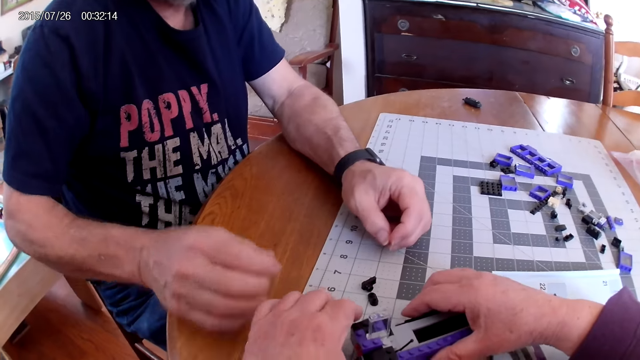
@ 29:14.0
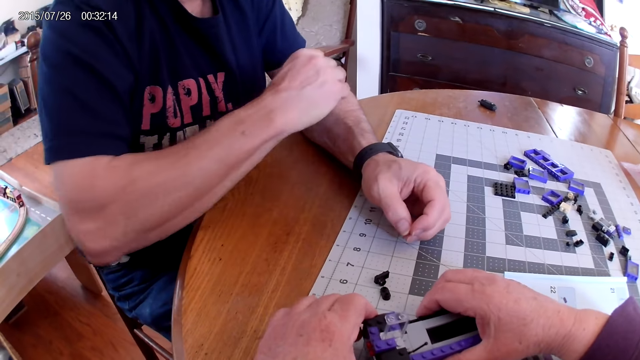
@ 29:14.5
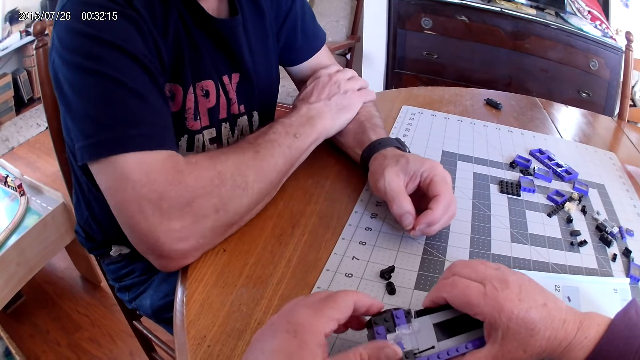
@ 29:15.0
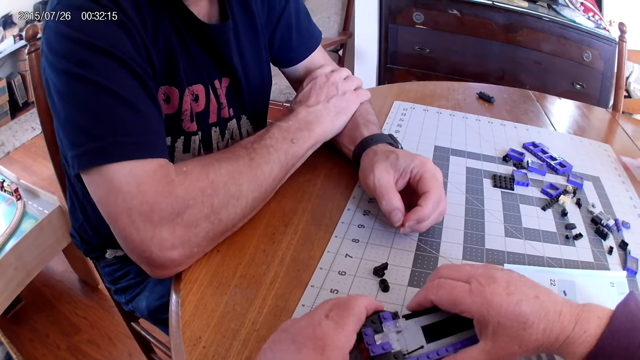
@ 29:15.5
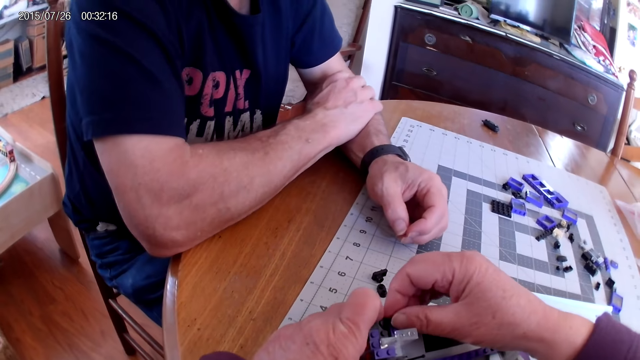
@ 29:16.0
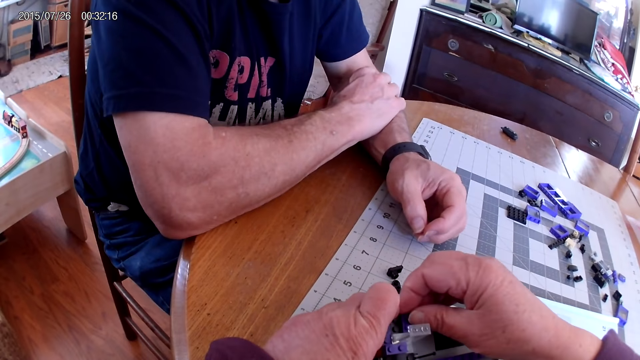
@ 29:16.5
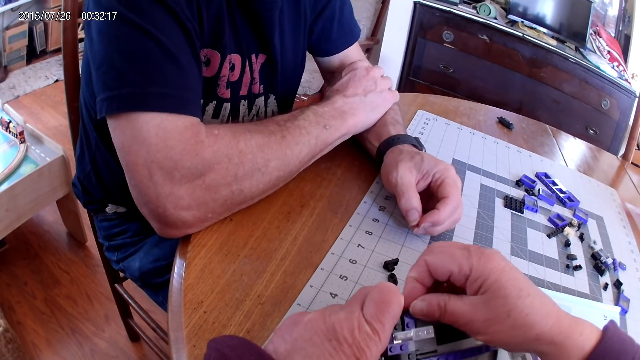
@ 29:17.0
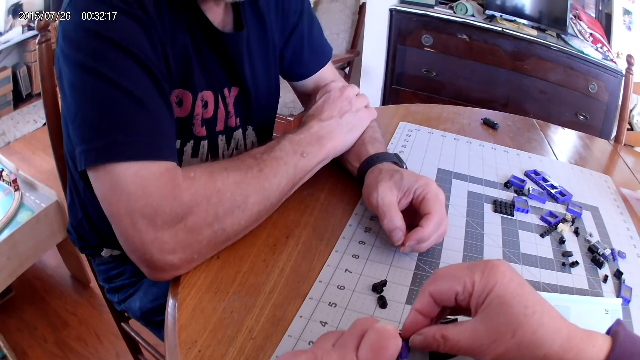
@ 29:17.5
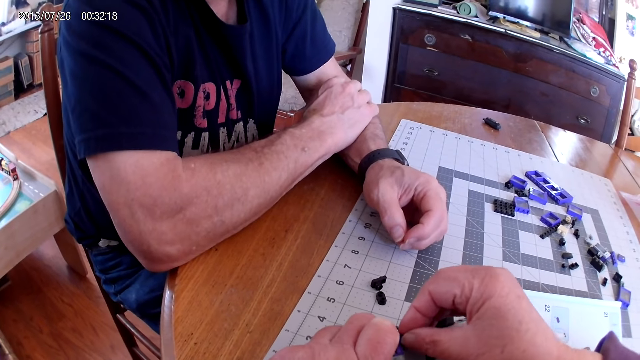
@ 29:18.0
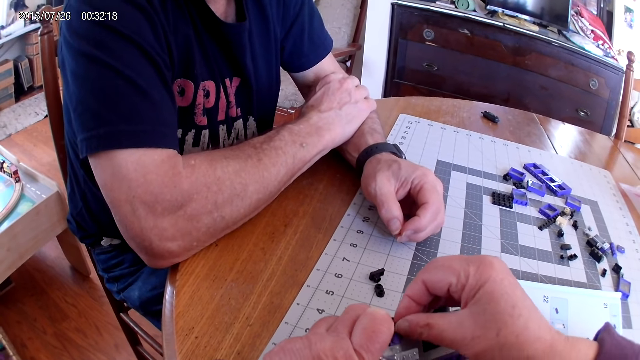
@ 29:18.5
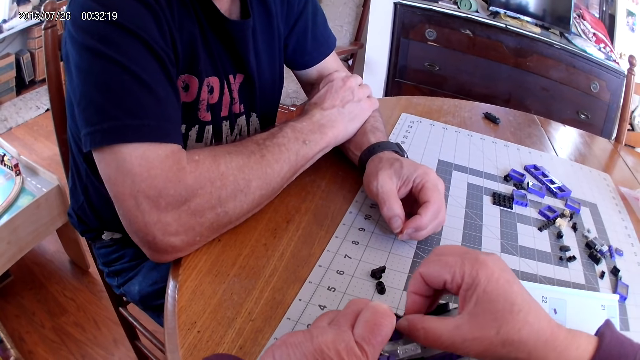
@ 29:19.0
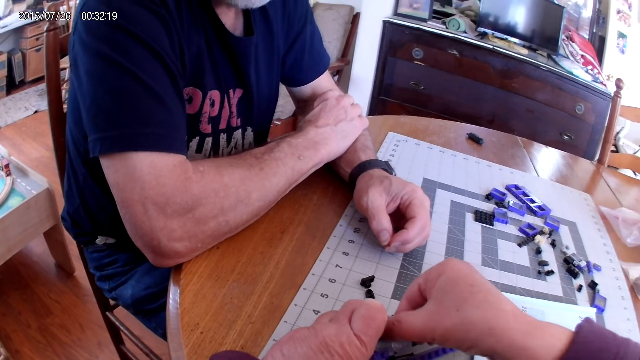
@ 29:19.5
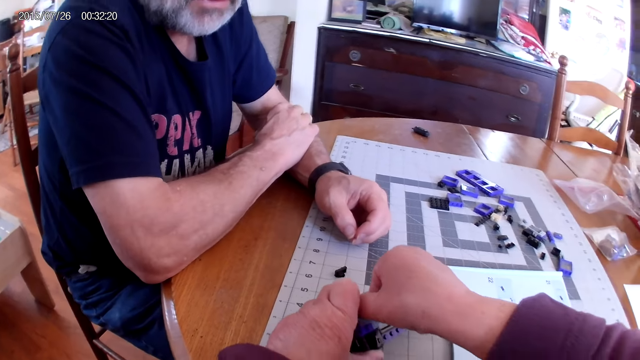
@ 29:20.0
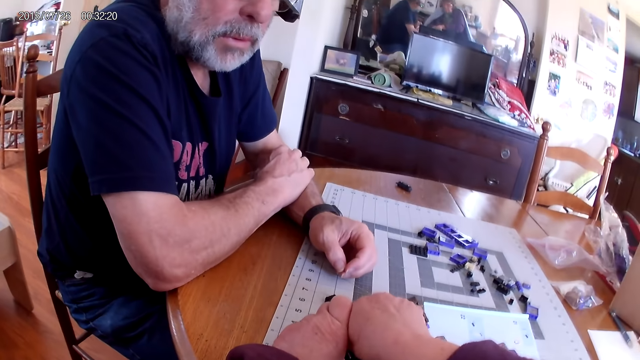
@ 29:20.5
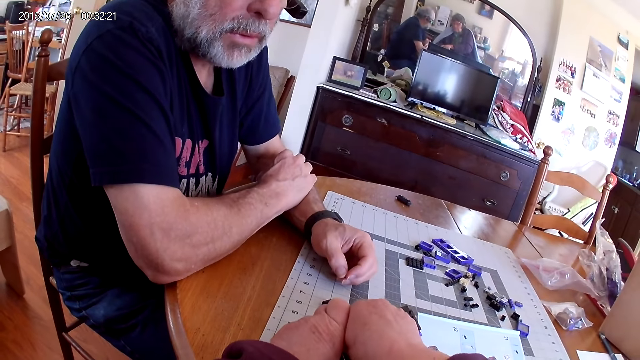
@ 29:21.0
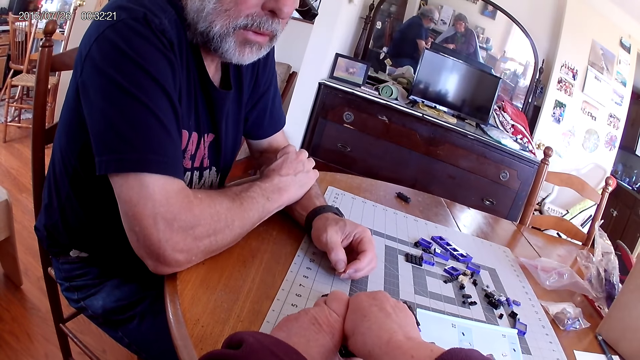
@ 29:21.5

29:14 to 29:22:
The camera wearer dismantles the plastic model.

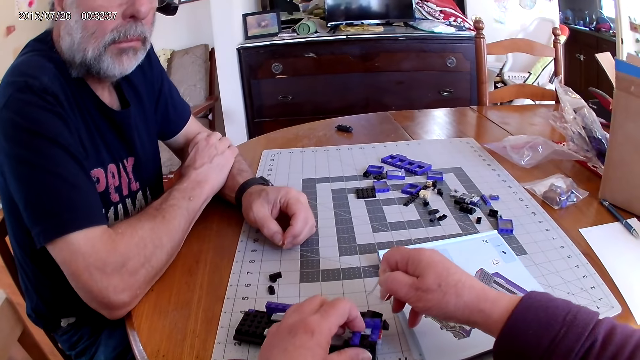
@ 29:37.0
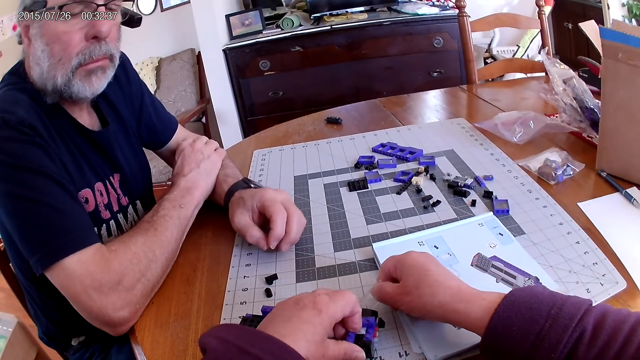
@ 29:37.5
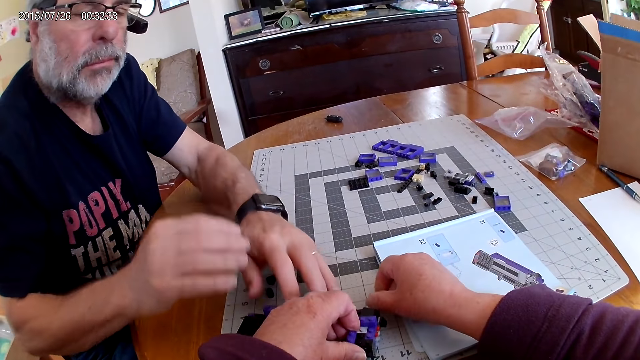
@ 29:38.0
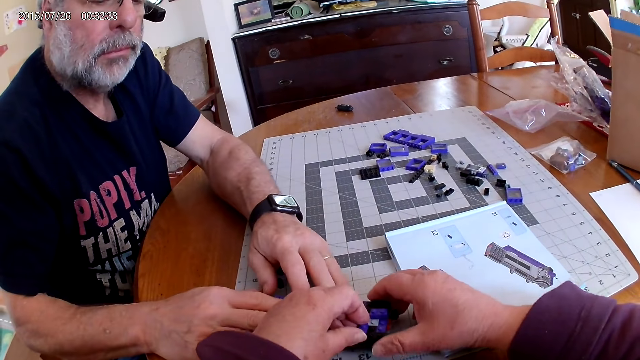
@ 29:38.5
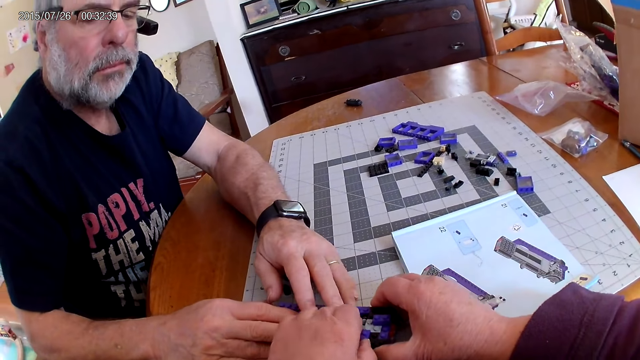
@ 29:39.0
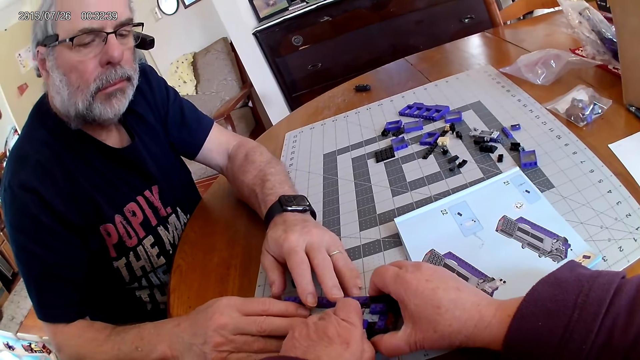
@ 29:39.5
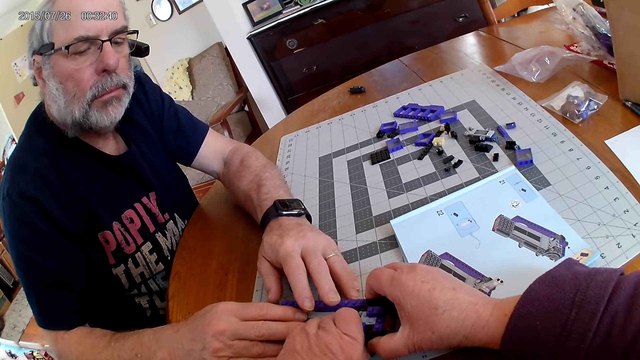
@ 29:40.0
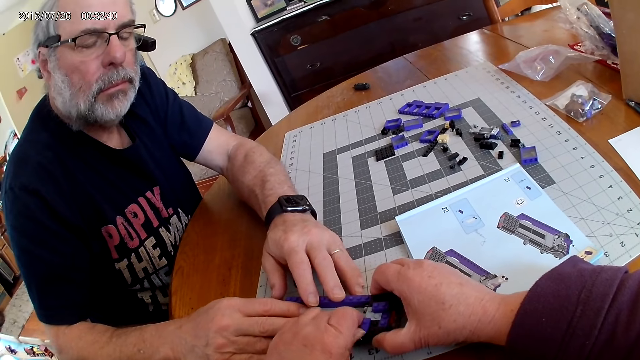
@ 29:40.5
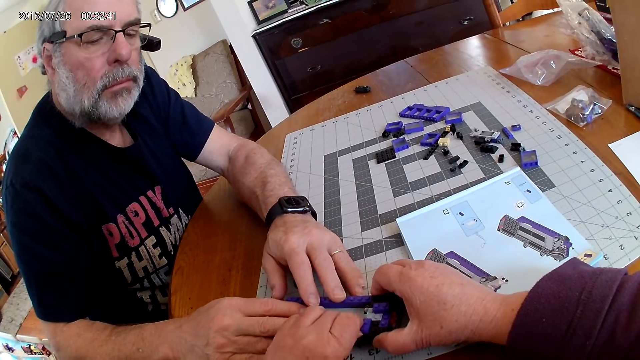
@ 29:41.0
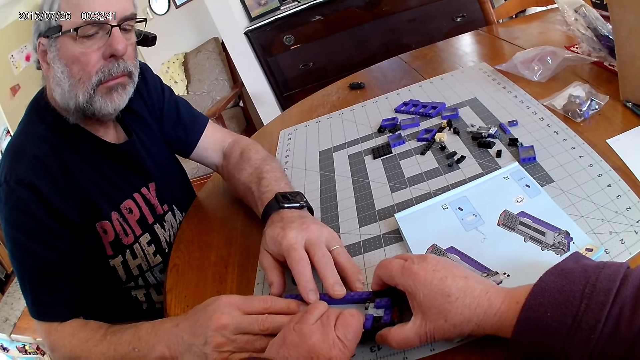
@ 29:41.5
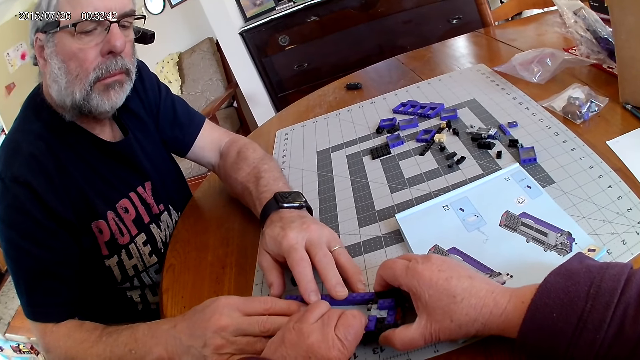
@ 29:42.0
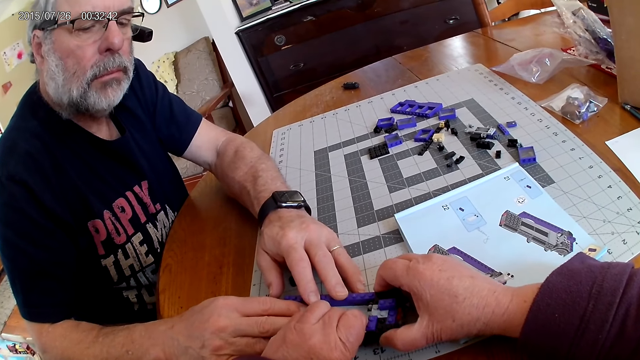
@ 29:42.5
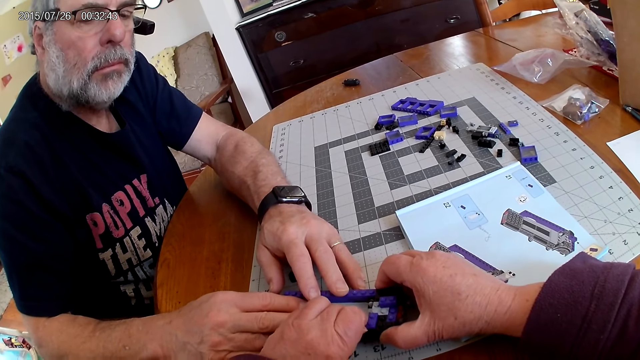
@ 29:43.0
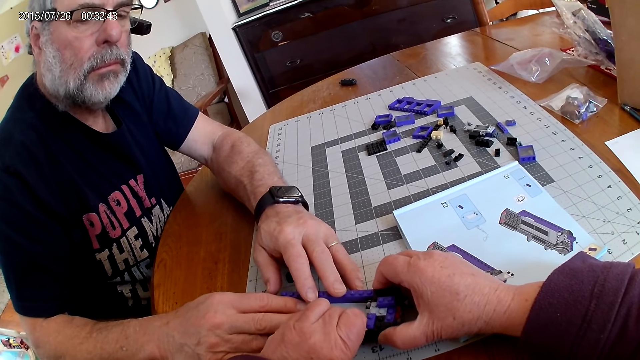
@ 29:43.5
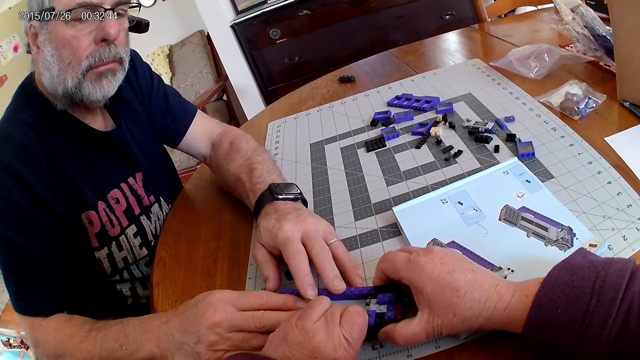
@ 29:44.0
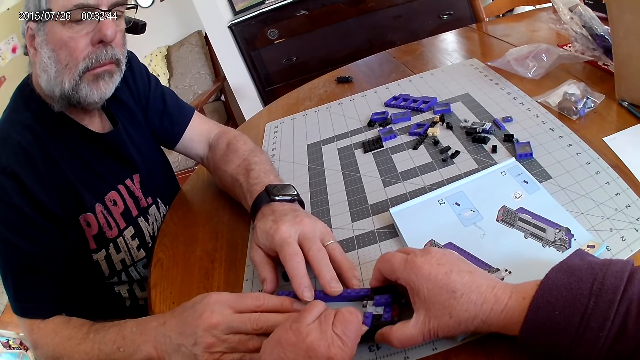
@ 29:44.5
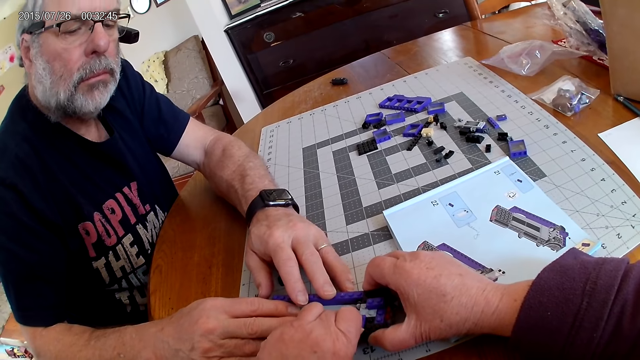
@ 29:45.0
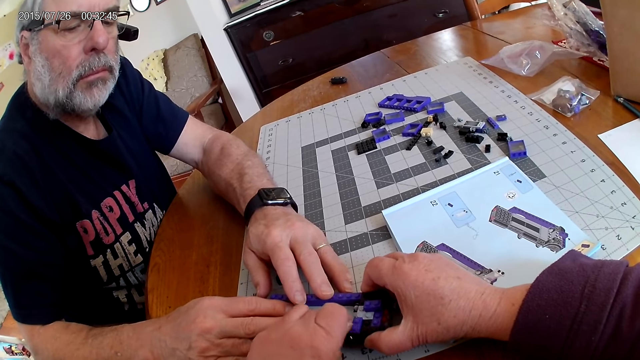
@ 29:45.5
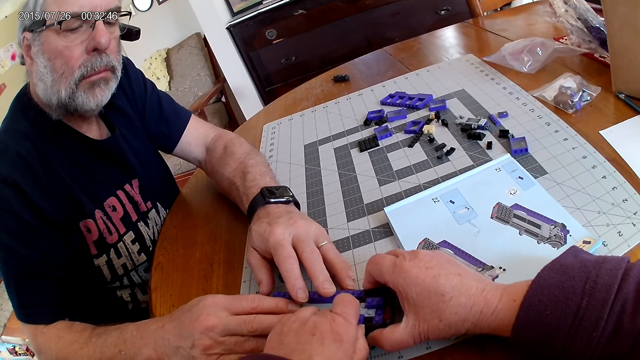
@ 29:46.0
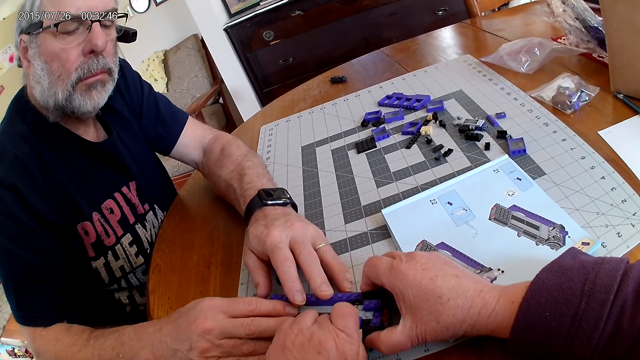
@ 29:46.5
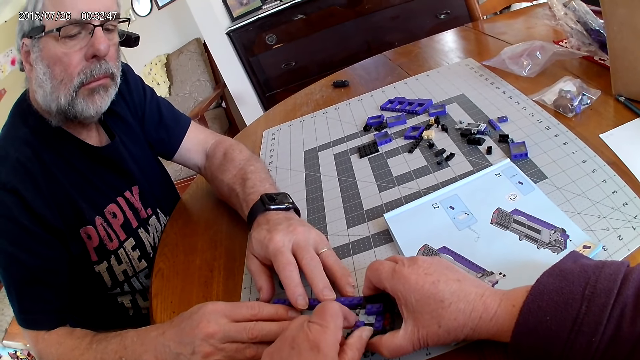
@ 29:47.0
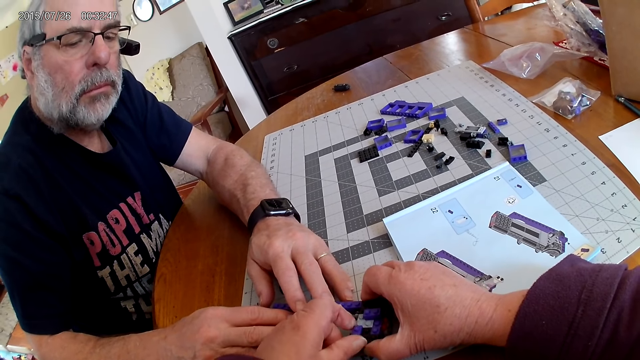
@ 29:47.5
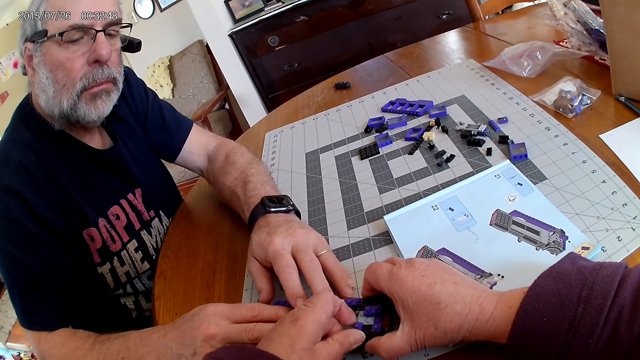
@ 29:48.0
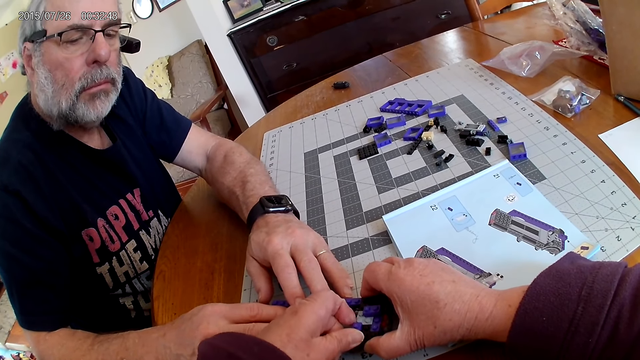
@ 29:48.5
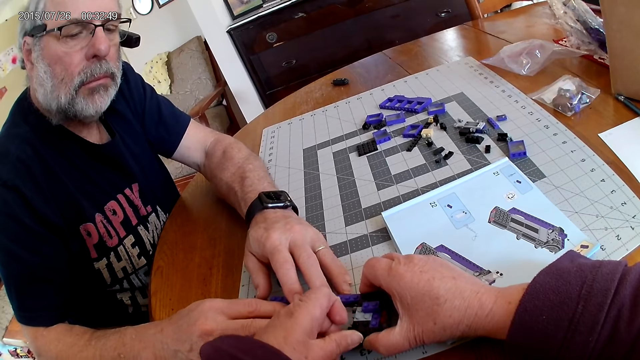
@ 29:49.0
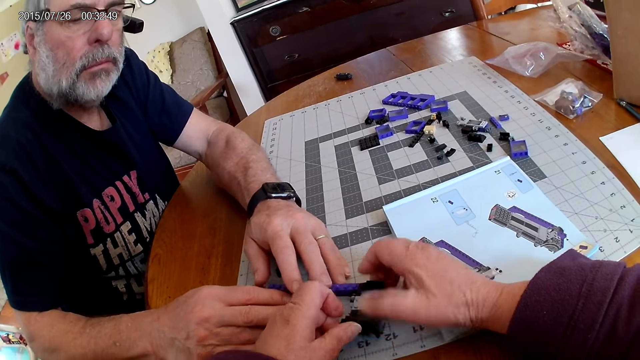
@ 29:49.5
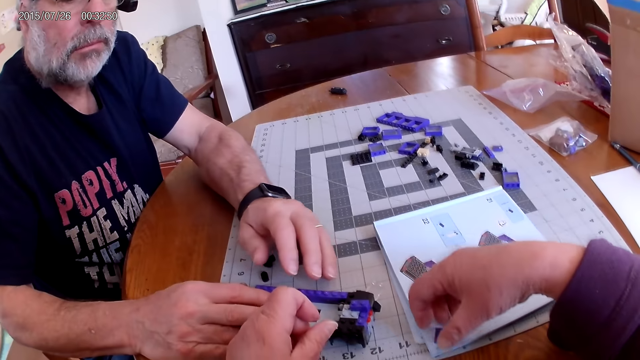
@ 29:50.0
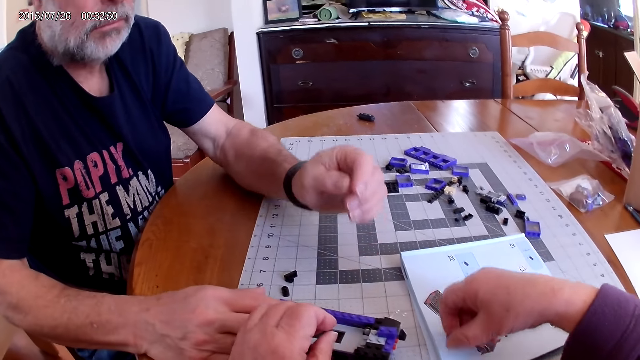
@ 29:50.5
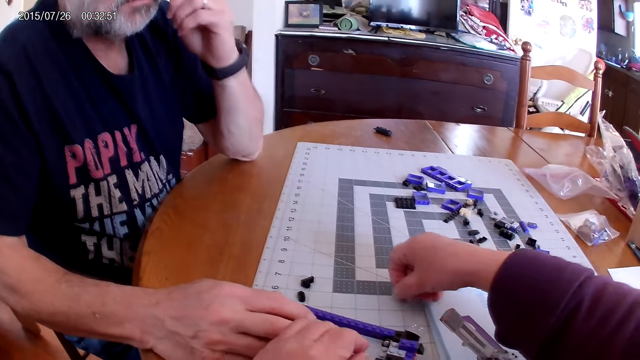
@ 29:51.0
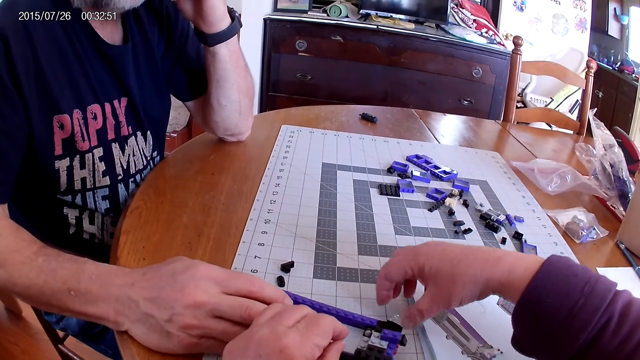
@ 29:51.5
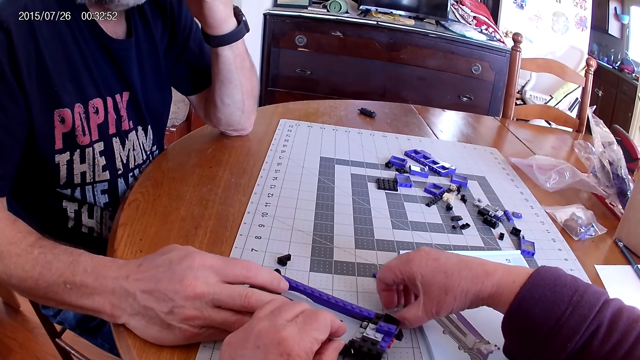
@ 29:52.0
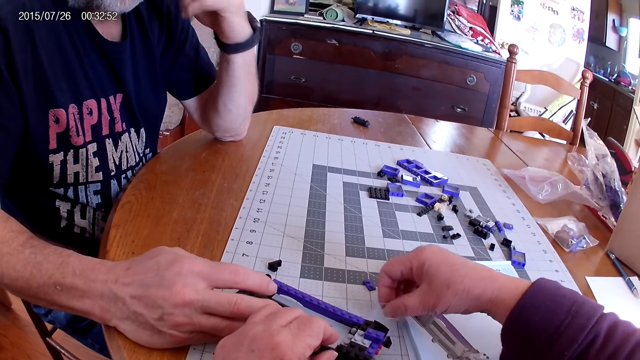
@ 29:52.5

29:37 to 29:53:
A male holds the device.
